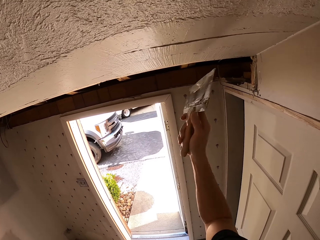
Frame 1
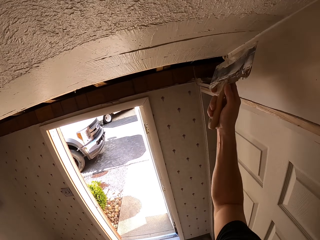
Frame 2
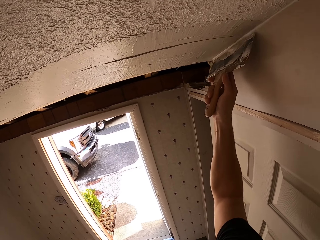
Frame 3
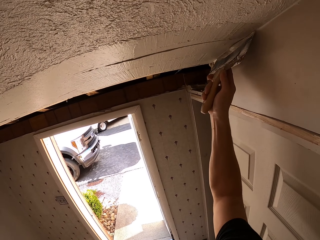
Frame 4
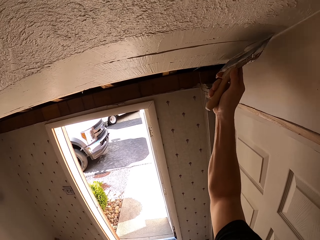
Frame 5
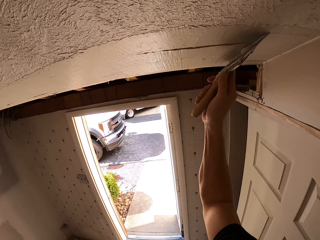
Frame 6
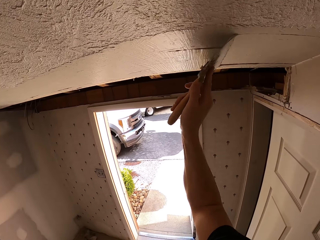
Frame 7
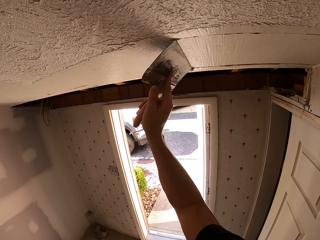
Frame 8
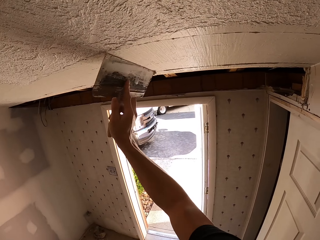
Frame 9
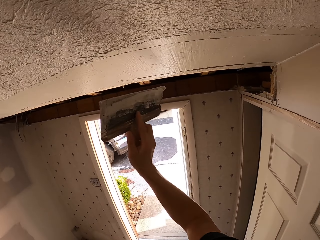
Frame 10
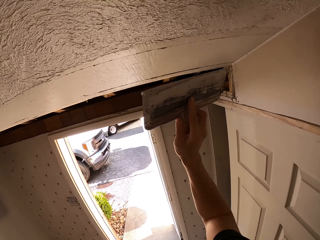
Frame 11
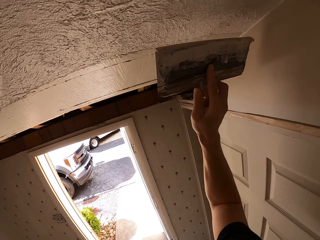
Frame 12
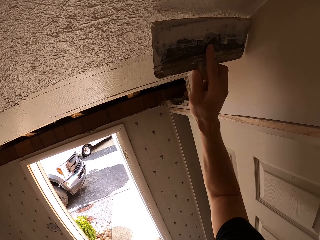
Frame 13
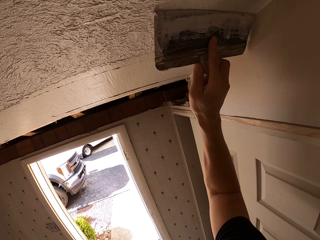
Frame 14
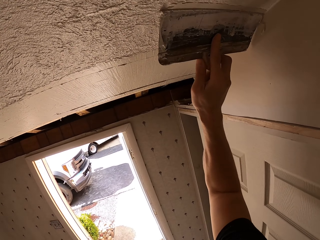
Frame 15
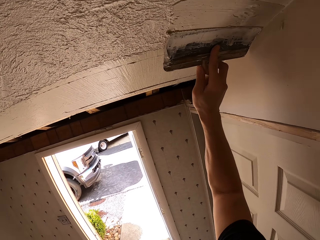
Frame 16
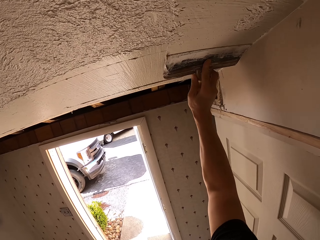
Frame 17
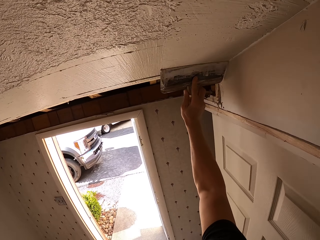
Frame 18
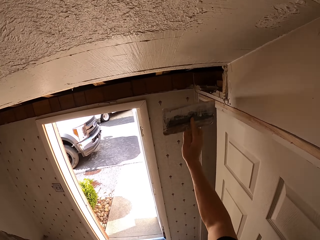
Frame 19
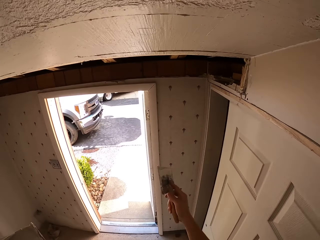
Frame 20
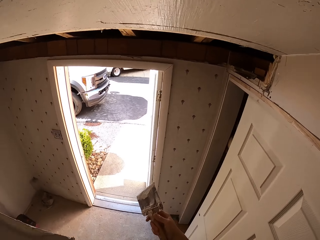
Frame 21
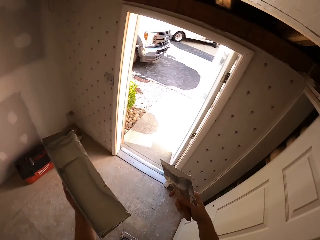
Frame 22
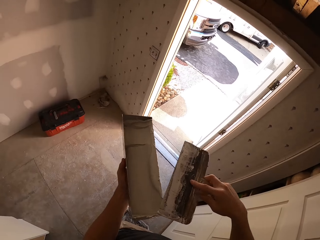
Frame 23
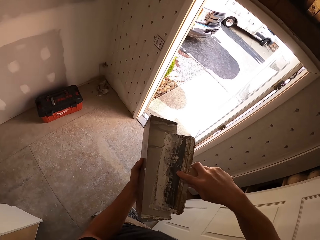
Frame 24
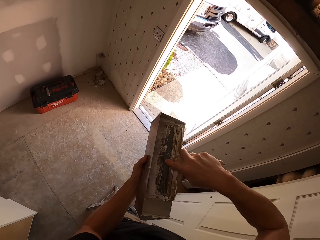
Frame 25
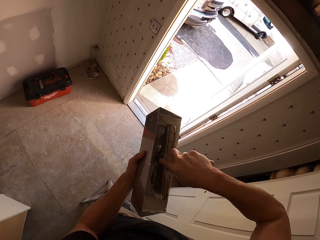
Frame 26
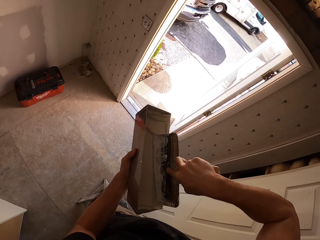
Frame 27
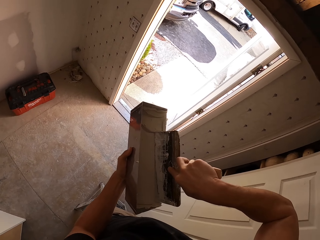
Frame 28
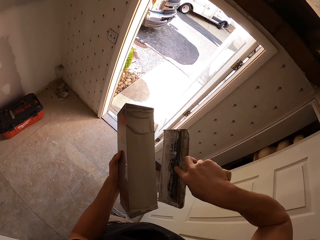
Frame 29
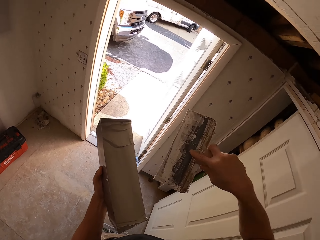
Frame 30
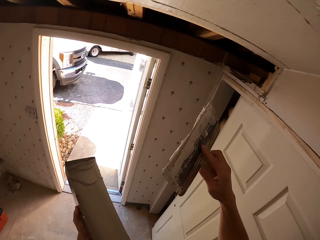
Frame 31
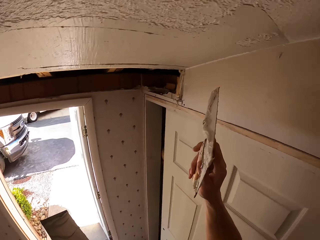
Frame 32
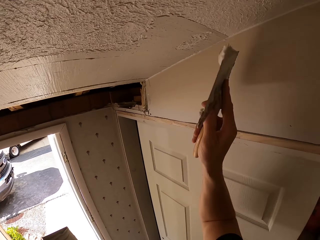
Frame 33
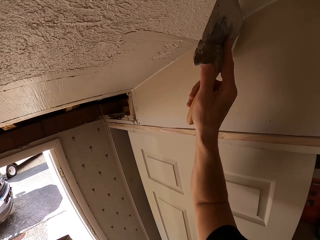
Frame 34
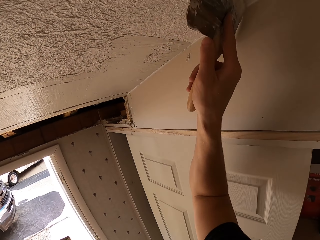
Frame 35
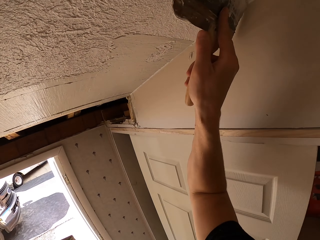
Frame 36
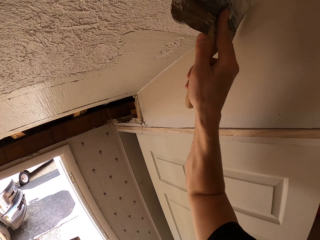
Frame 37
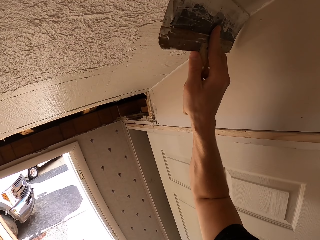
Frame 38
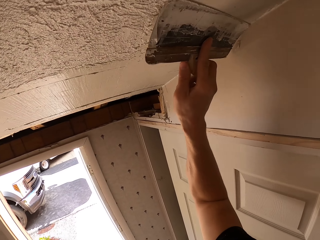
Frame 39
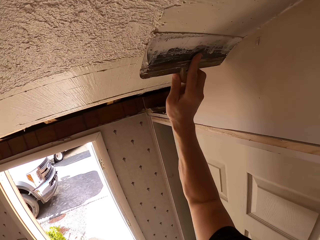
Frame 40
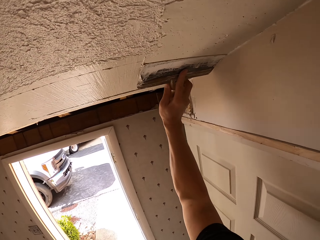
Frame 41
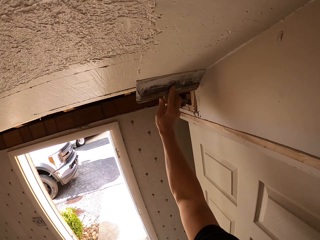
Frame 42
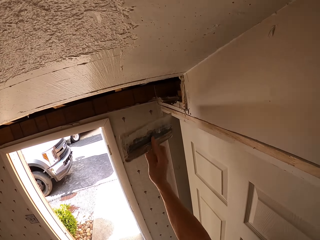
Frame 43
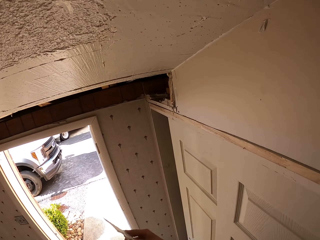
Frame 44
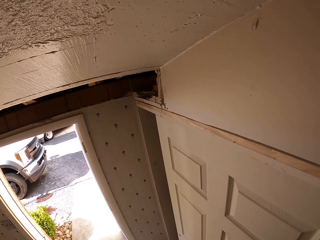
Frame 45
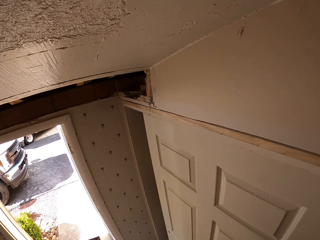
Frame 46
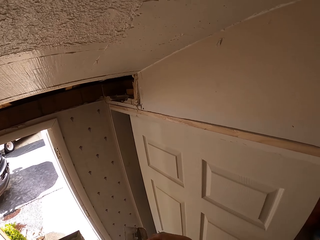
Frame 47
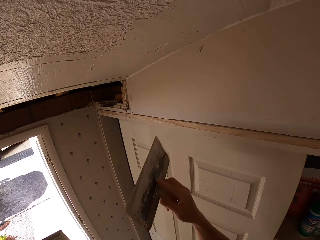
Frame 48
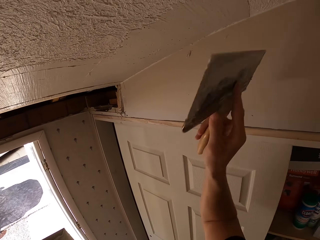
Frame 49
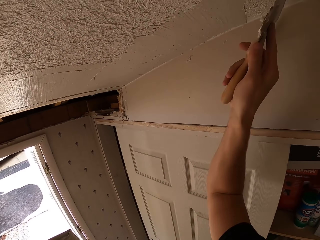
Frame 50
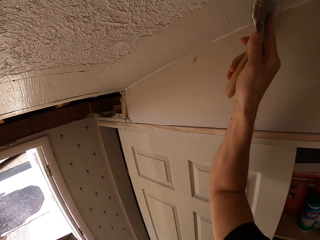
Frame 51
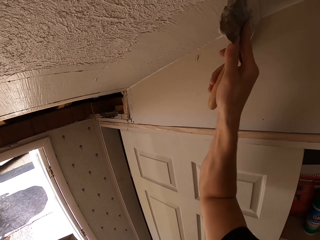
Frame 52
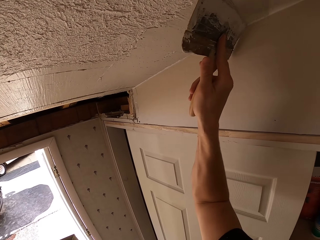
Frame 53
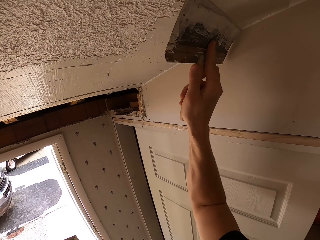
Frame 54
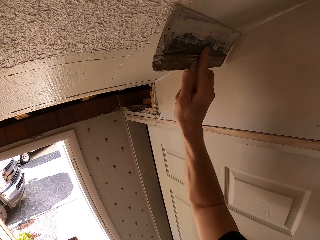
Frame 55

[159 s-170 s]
The camera wearer spreads putty on the ceiling. They scoop putty with the putty knife. They apply putty on the ceiling.

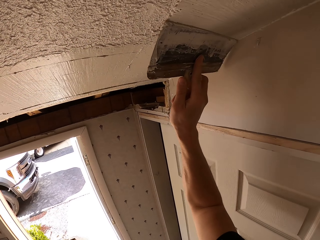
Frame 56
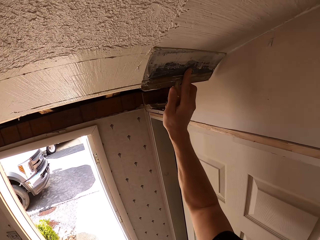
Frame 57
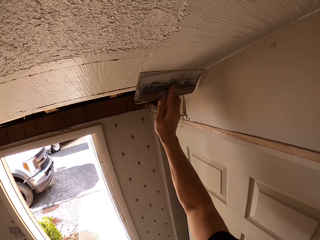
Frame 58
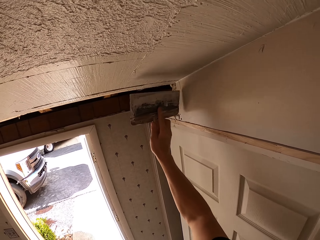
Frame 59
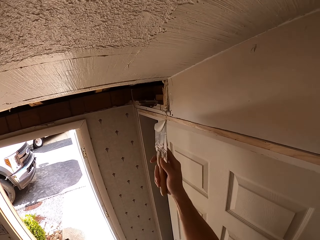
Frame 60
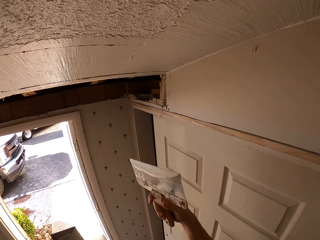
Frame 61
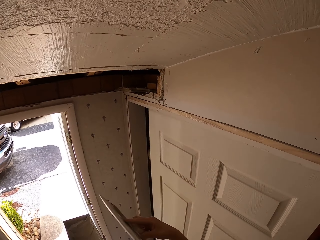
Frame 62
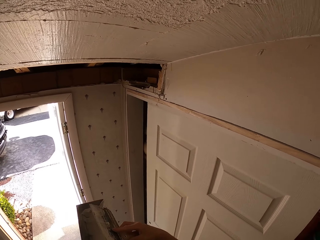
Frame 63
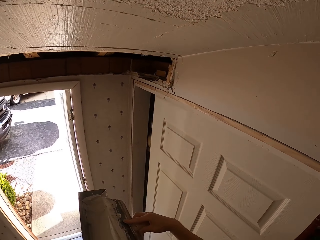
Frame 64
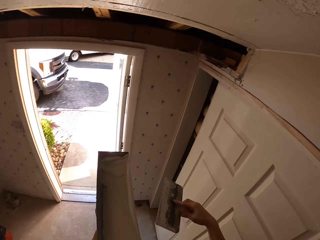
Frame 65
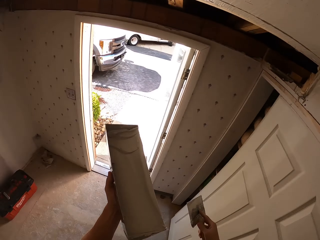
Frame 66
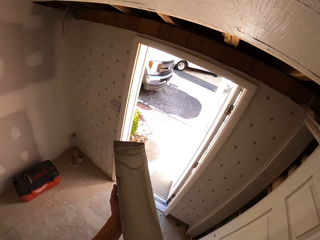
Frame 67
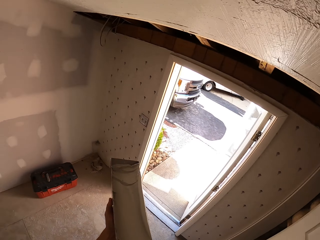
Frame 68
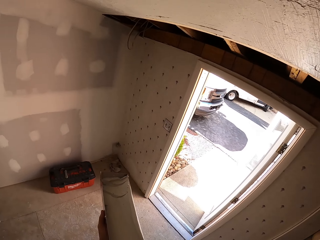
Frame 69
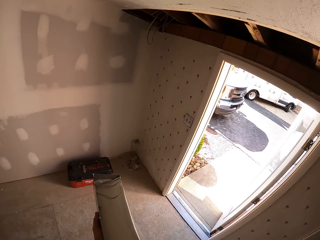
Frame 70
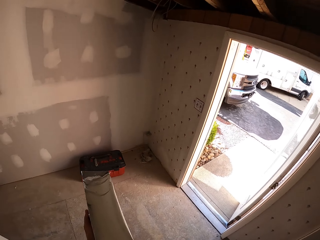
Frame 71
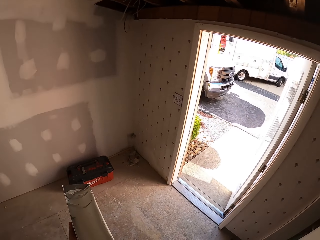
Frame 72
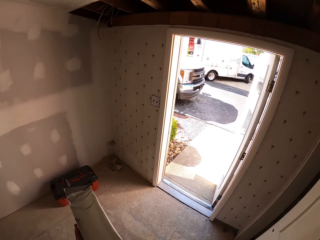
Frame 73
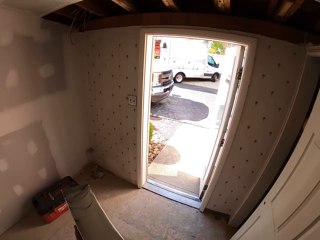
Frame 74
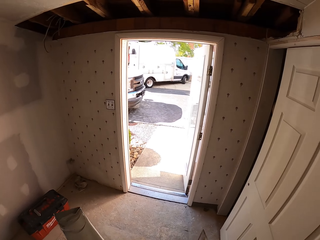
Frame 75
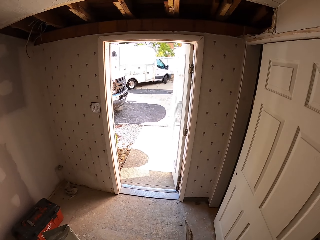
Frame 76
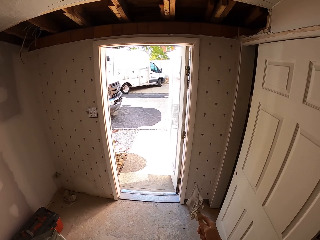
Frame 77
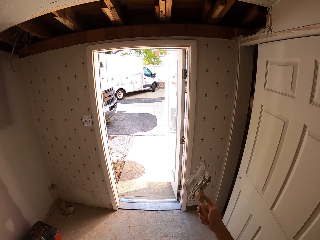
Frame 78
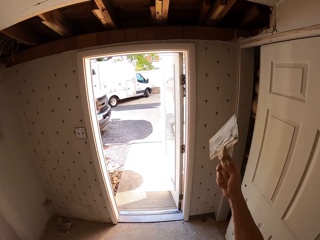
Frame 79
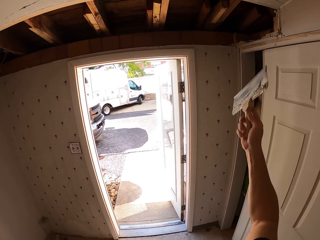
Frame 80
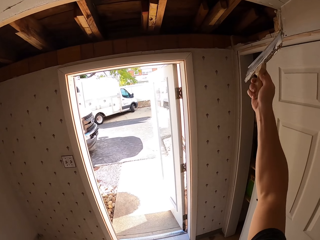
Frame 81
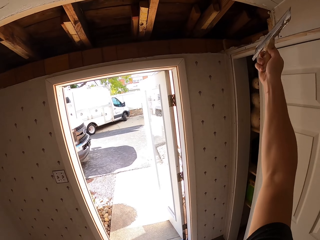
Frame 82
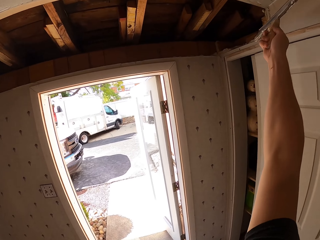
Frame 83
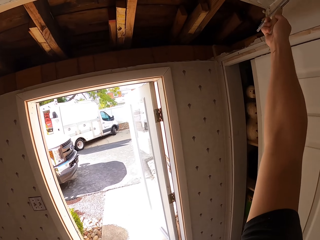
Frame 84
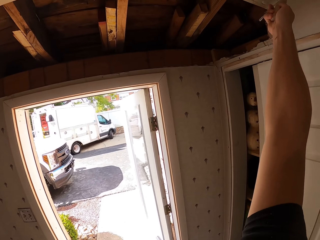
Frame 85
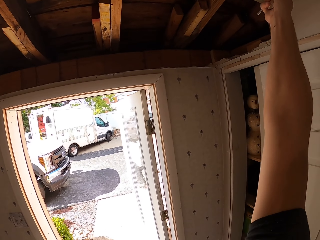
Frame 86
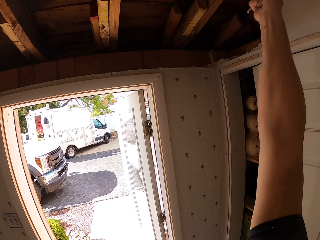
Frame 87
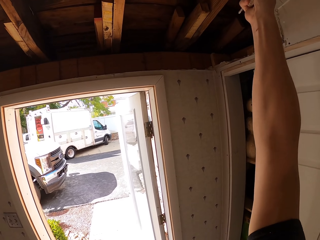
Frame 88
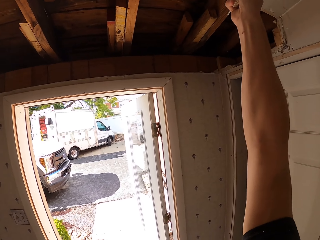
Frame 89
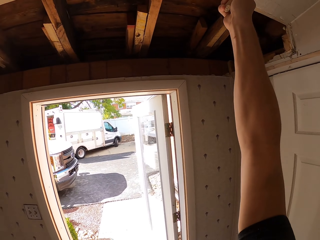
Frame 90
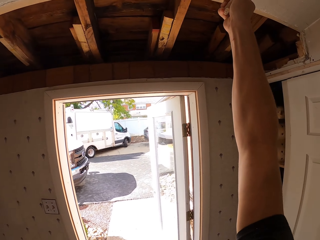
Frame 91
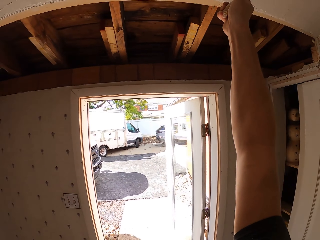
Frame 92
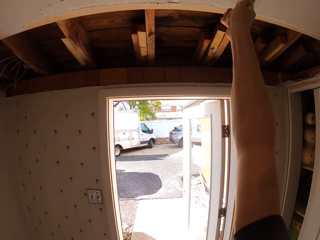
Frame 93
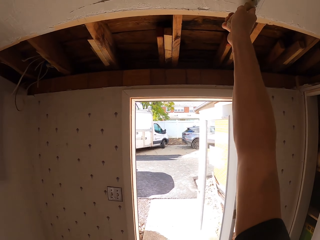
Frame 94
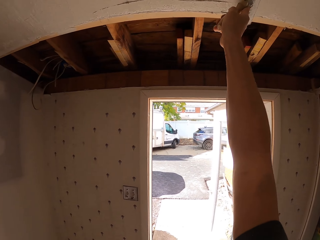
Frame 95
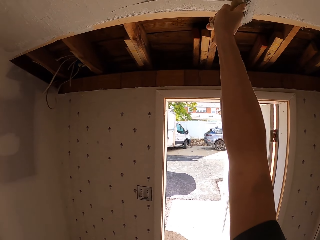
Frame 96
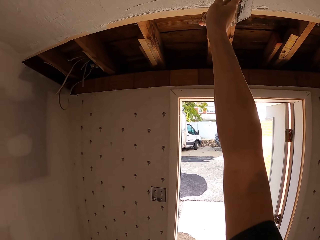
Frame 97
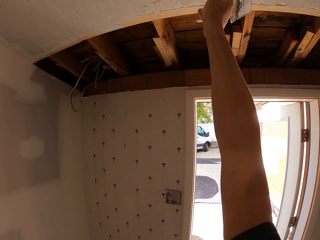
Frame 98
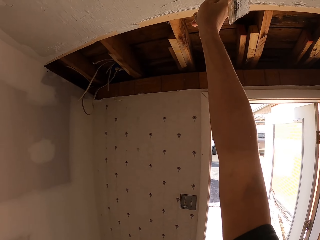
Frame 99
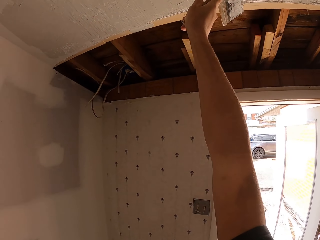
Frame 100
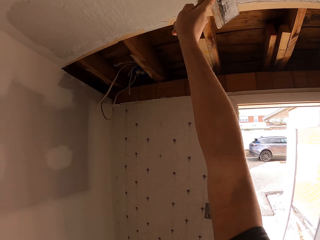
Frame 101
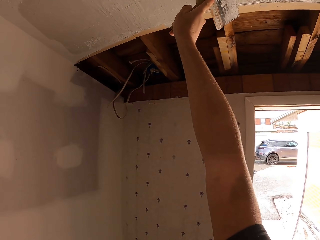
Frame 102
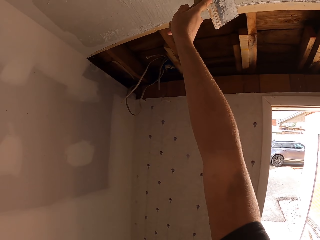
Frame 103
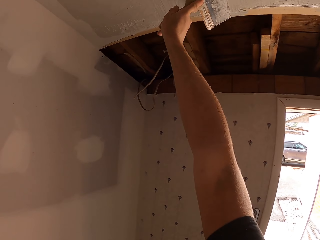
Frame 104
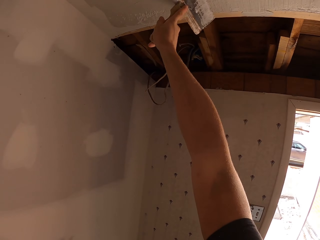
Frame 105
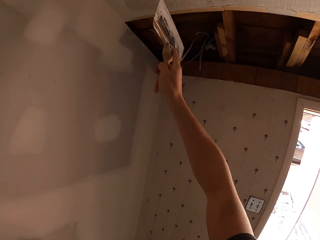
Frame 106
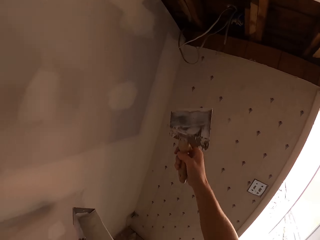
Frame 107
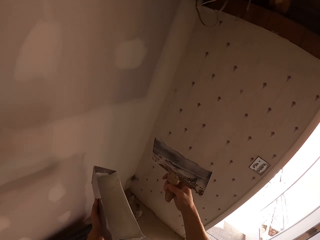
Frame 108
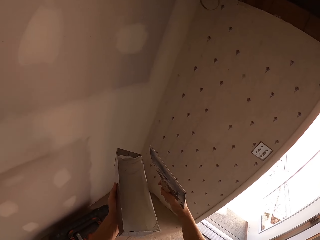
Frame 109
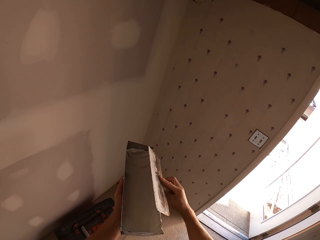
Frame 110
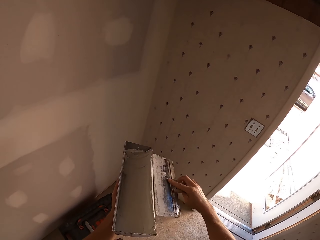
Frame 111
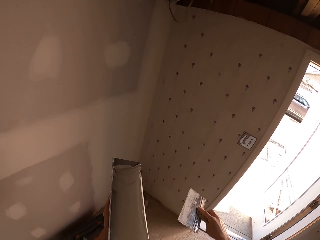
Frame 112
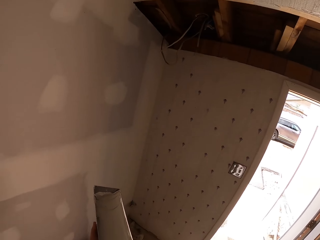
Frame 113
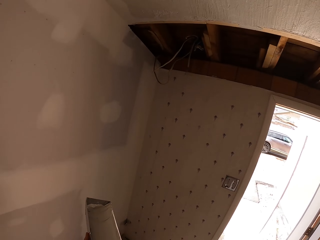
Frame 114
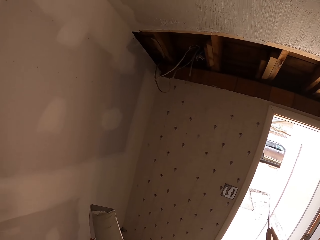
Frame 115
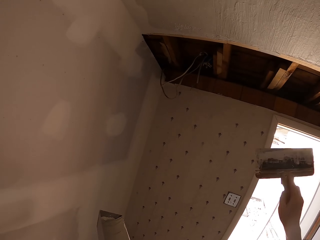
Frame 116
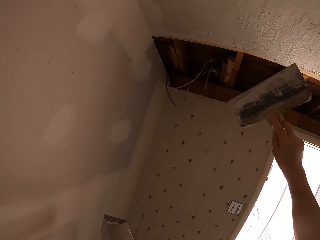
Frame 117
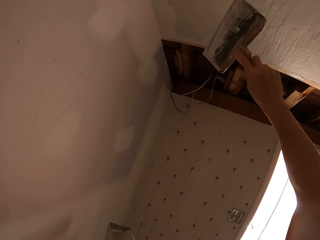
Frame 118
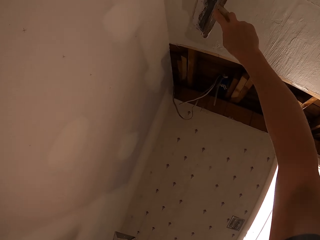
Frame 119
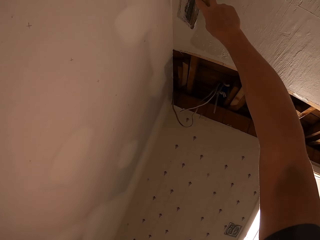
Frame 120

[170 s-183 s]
The camera wearer spreads putty on the ceiling. They turn around, descend the ladder, and level. They spread putty on the ceiling. They spread putty on the ceiling again. They scoop putty with the putty knife.
